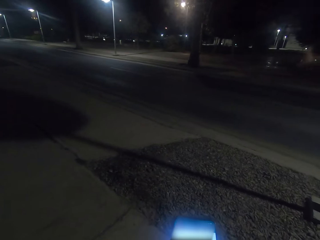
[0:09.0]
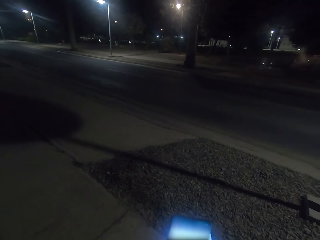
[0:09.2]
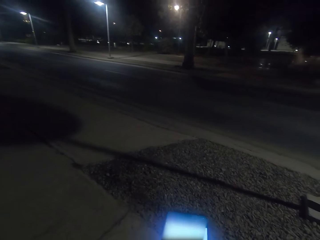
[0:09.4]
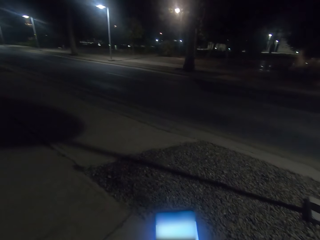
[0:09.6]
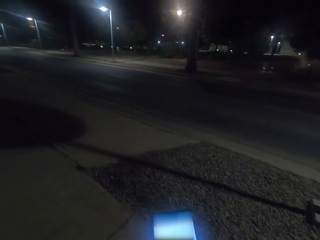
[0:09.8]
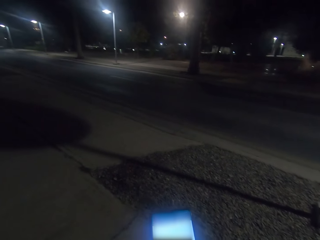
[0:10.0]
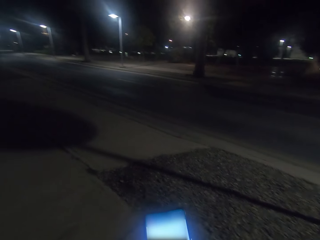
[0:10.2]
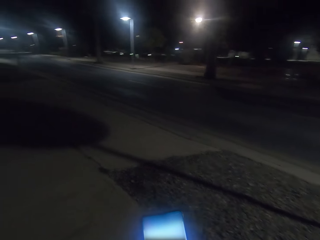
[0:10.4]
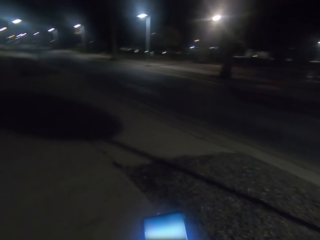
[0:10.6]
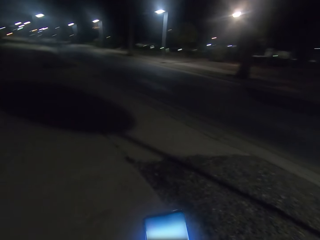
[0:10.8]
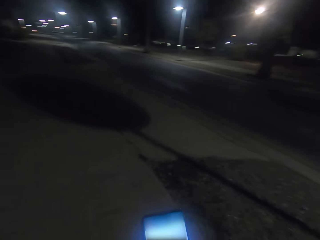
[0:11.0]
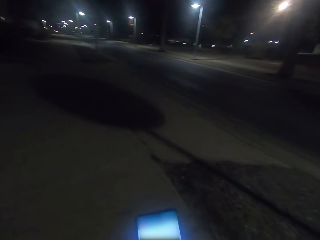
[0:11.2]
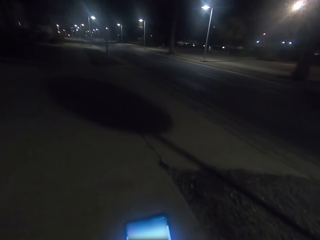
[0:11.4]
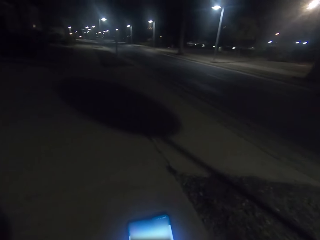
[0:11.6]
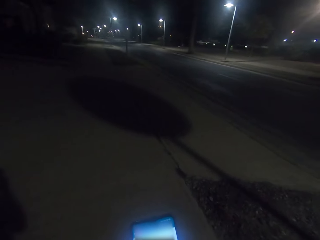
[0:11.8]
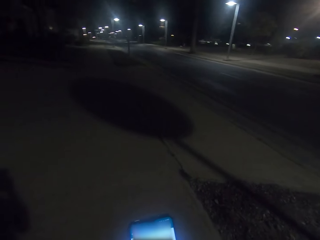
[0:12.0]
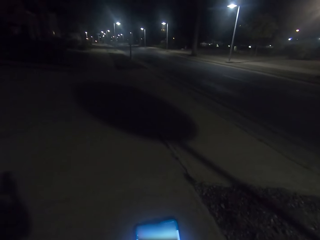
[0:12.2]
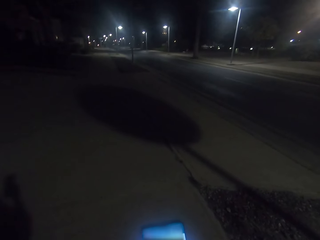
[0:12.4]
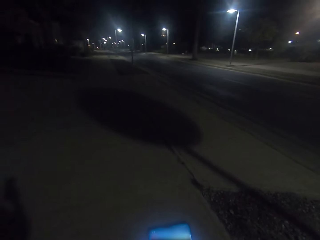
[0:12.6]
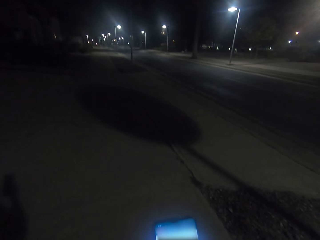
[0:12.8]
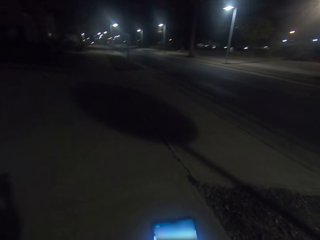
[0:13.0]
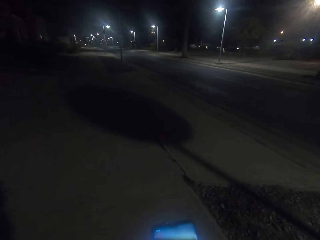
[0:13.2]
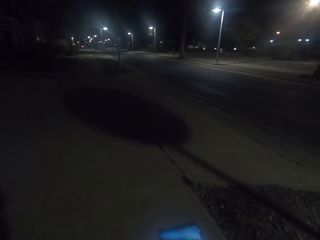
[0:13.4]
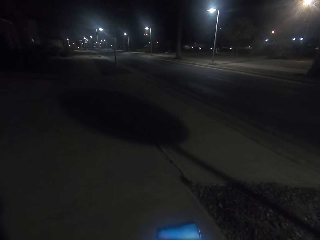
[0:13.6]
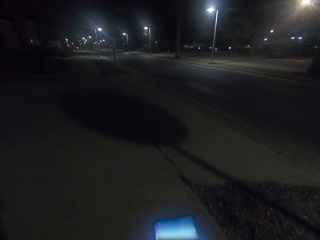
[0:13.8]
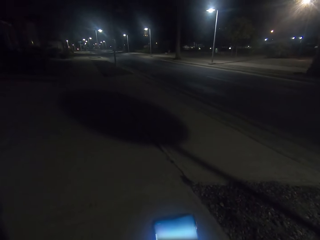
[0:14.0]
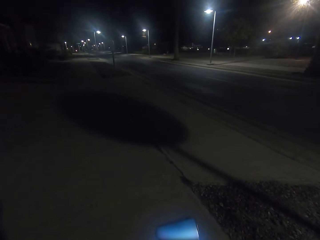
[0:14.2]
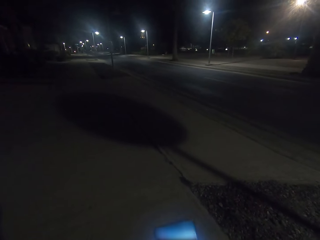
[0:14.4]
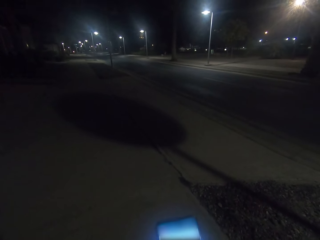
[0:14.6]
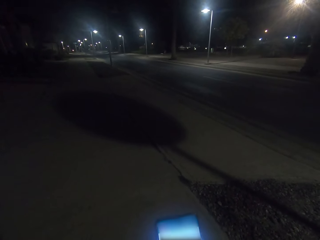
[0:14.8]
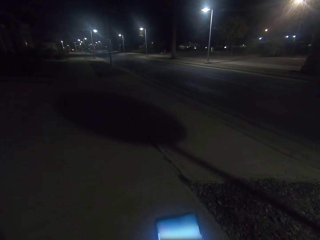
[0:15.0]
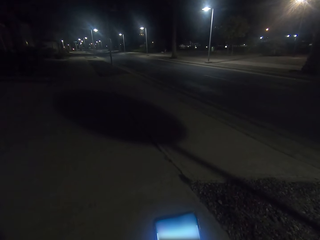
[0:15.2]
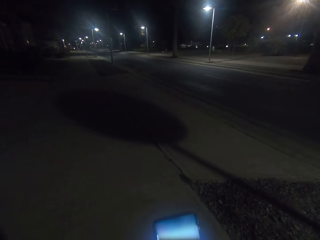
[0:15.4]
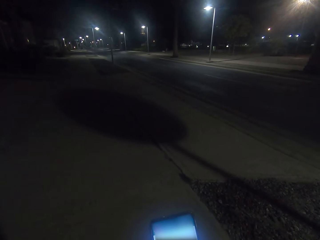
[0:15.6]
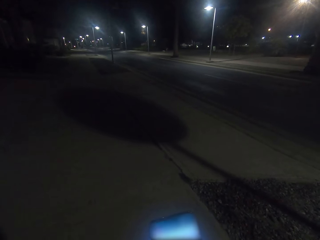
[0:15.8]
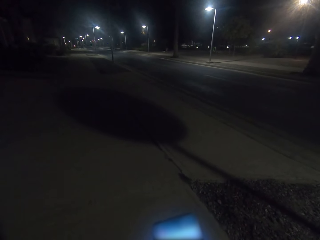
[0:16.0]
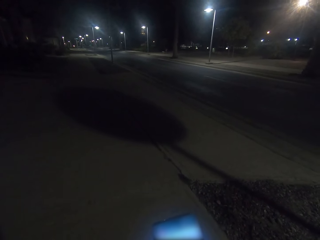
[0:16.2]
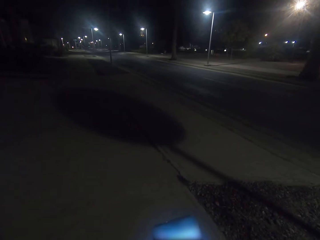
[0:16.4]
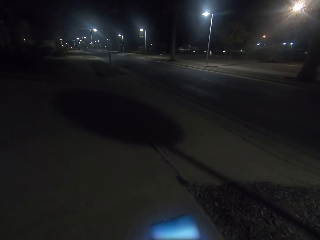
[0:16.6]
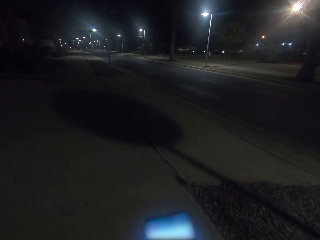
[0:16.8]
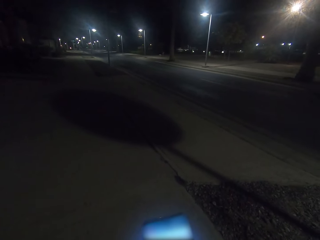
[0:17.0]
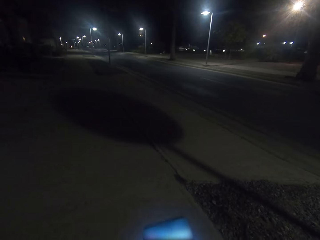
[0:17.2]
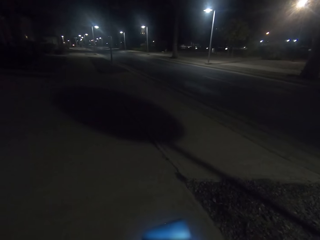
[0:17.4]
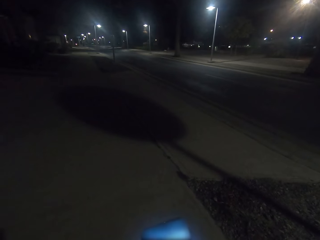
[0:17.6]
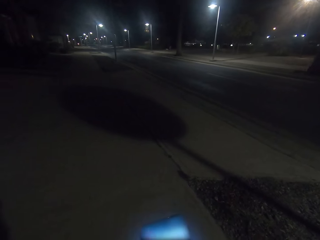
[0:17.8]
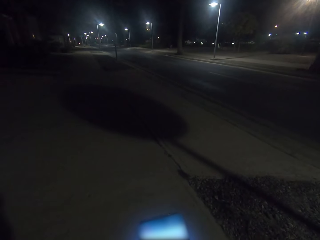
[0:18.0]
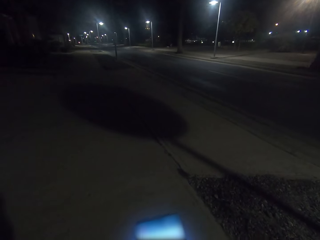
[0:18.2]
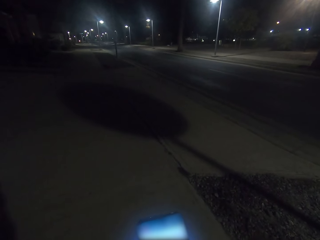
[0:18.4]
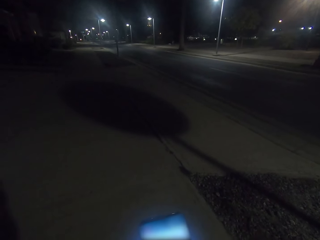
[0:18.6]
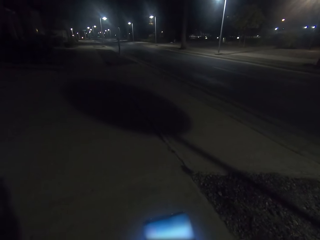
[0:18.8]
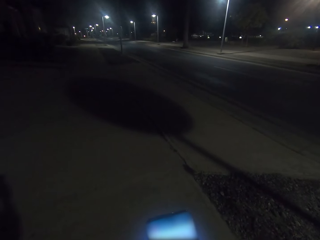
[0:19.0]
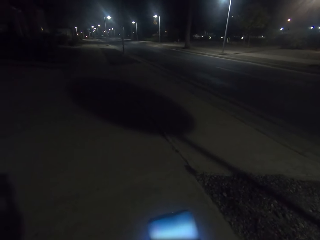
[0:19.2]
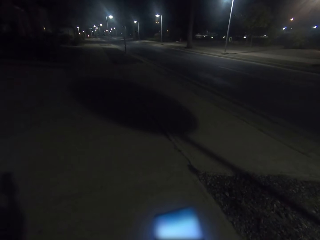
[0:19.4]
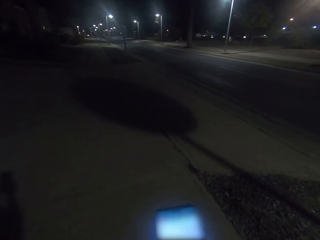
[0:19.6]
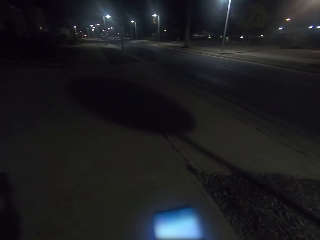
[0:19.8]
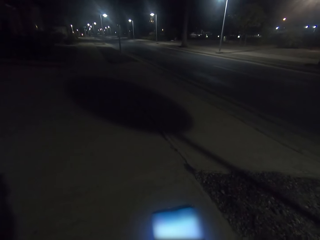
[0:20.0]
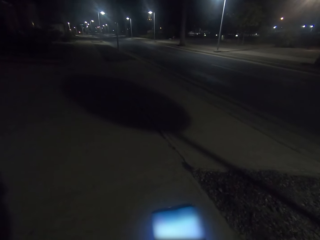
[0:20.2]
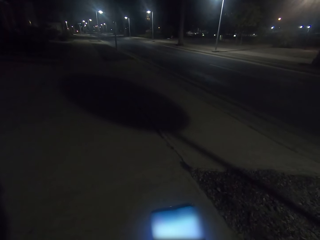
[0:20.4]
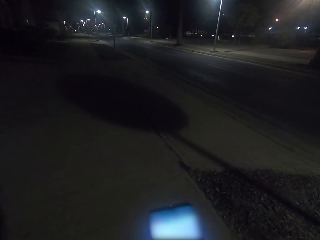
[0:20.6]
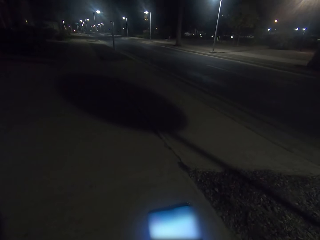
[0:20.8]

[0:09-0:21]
The camera wearer stops walking. They operate their phone.

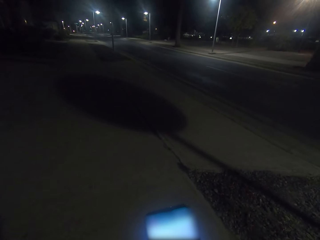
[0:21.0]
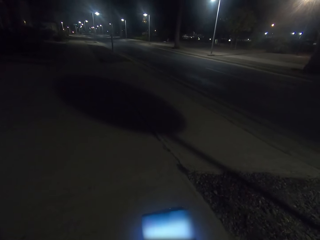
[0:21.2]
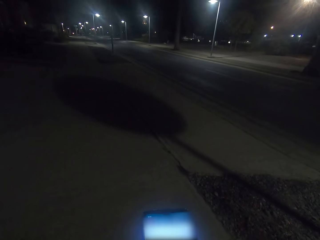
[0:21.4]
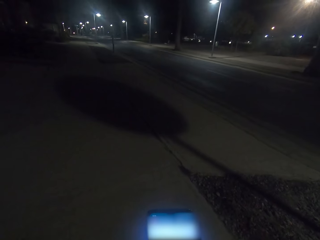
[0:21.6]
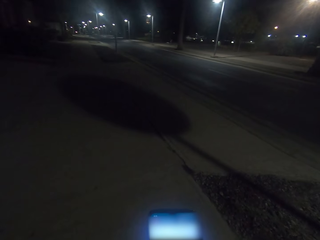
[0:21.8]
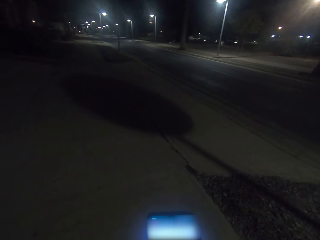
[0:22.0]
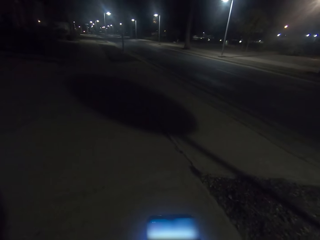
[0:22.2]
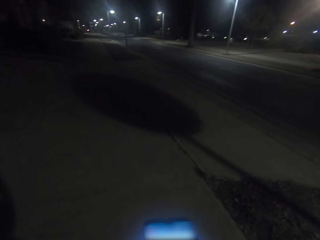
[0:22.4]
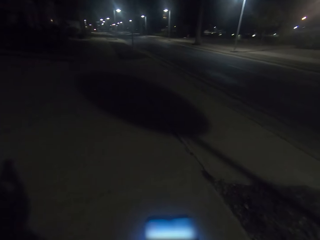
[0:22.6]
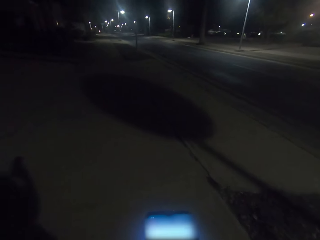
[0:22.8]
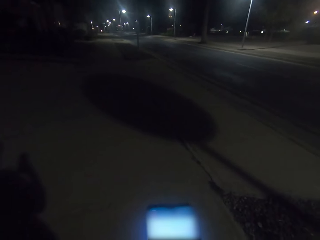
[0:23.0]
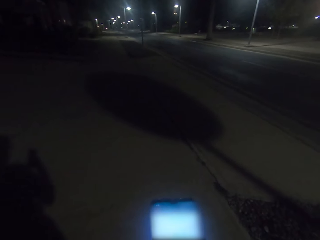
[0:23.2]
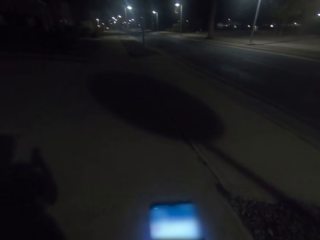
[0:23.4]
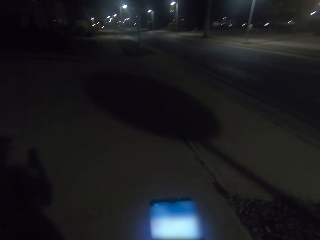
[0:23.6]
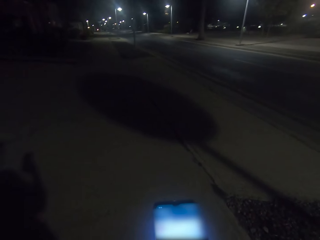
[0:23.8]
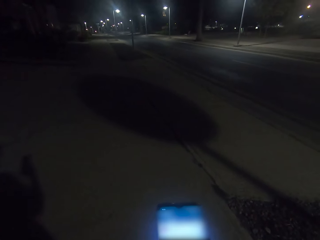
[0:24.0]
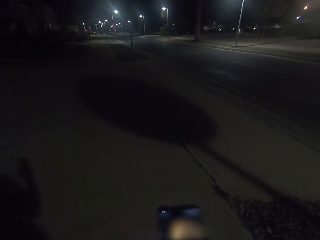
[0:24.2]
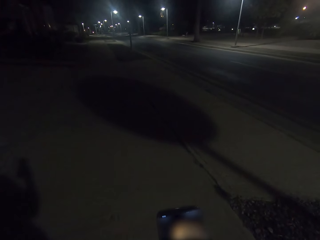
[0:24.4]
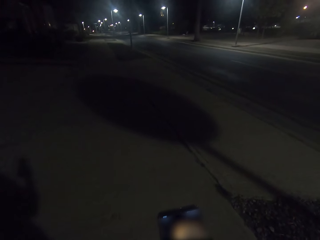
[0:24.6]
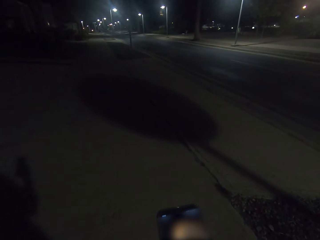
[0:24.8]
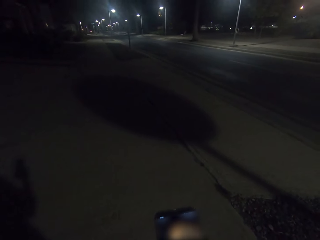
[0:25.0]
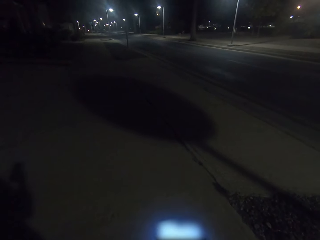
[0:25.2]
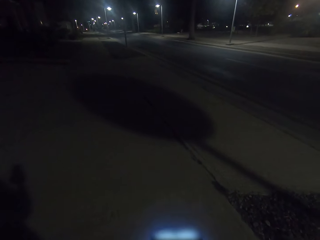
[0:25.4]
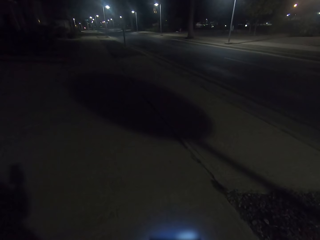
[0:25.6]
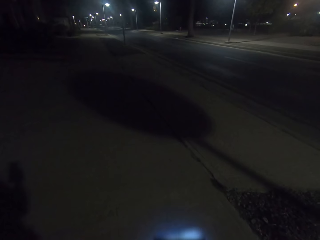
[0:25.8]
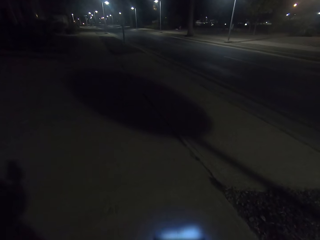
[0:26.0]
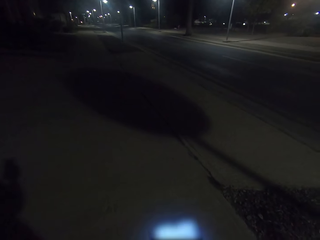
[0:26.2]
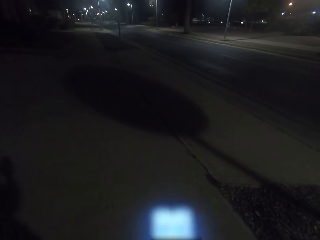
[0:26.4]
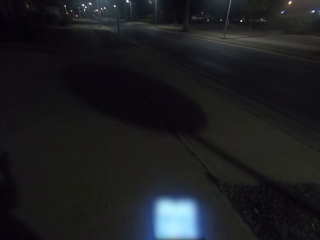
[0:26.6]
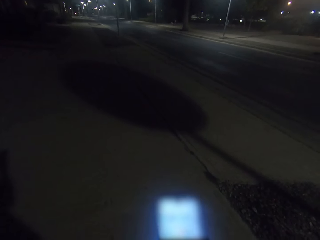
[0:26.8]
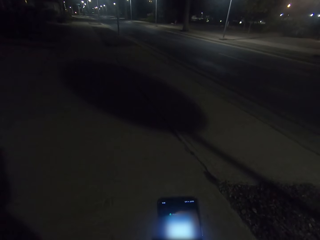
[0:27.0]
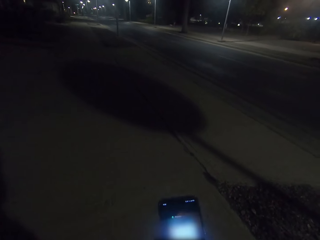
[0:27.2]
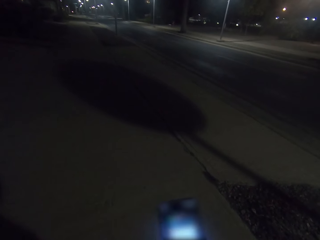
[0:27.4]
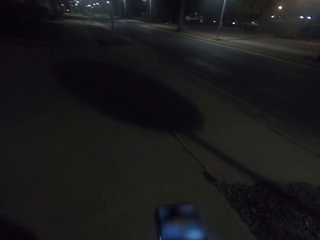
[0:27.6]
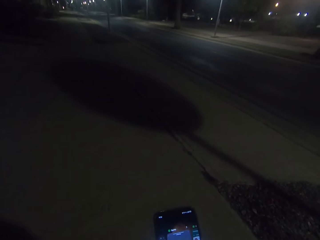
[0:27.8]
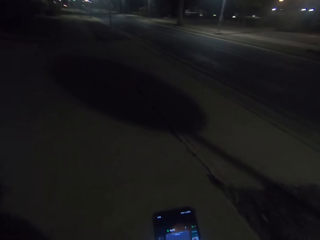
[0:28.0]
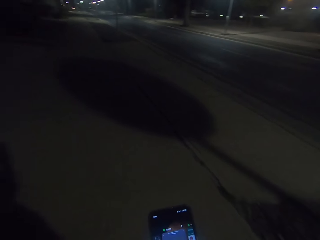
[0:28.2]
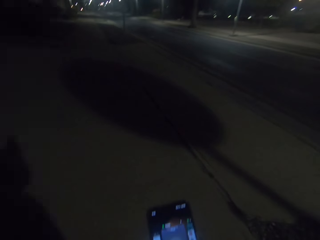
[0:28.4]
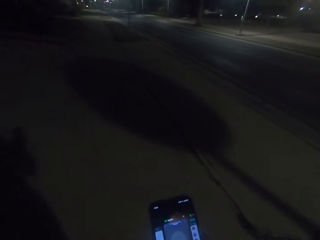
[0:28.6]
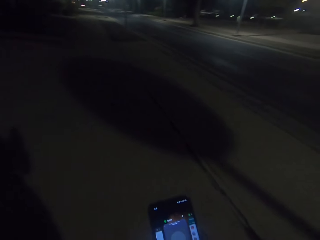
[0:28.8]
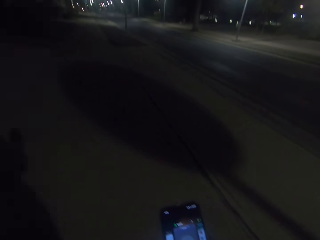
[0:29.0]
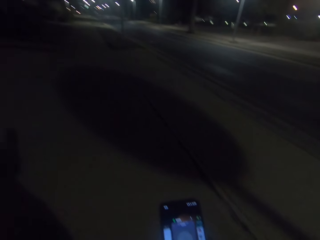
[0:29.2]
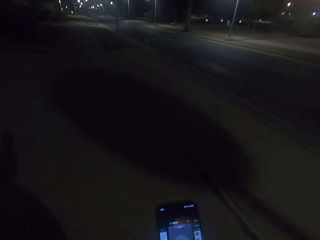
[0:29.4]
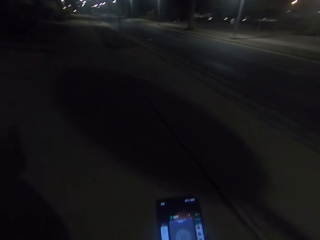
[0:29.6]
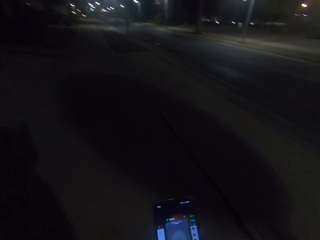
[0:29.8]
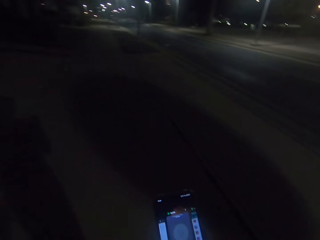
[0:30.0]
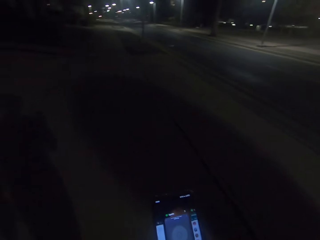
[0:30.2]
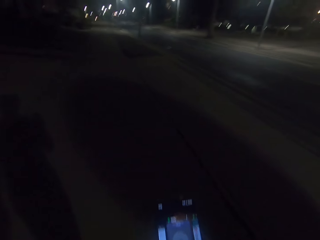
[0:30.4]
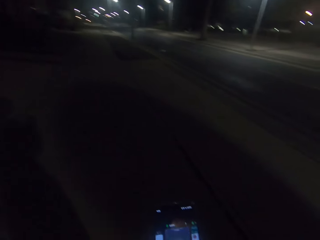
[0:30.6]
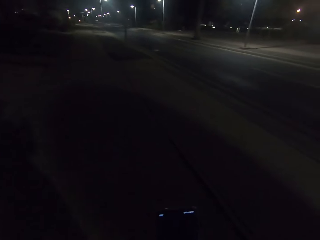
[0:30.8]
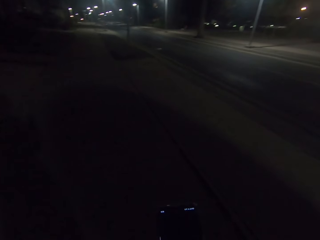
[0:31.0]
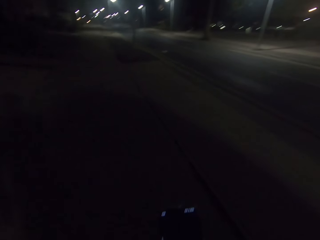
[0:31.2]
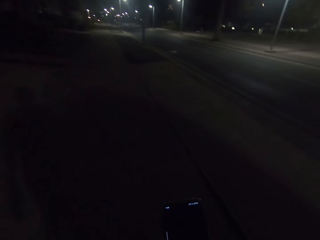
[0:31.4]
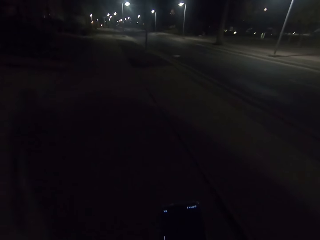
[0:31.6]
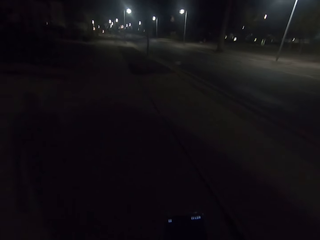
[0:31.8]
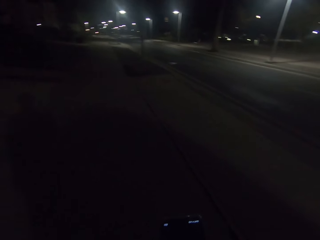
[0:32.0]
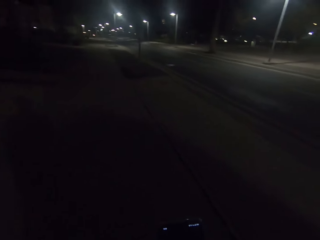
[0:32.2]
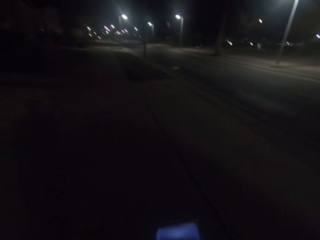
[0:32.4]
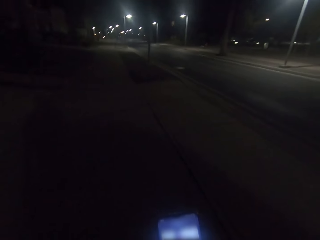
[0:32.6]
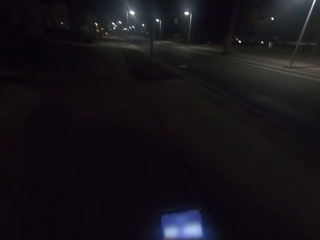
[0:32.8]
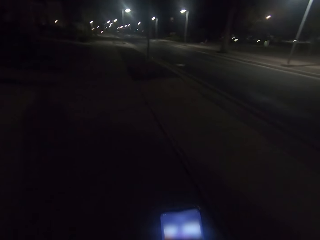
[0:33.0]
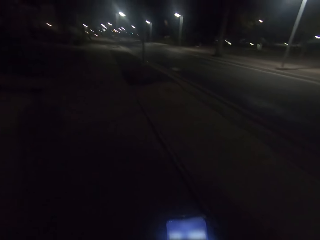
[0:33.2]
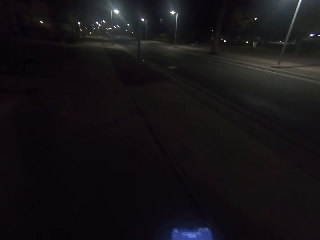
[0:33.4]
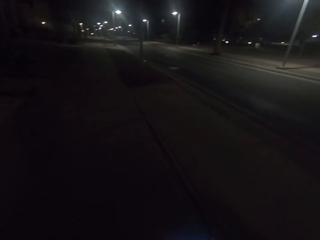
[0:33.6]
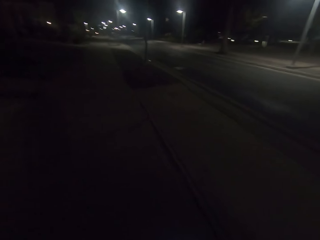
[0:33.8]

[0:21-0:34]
The camera wearer turns off the phone in his hands. He turns back on the phone in his hands. He walks on the sidewalk.
